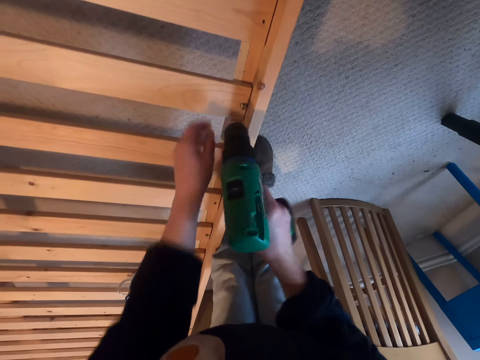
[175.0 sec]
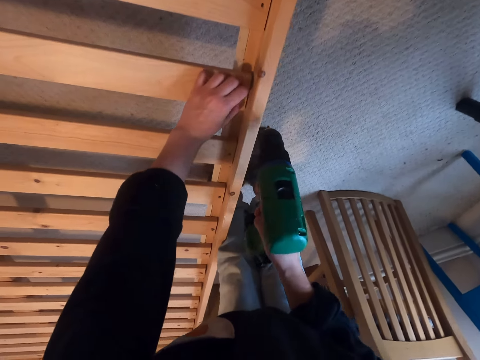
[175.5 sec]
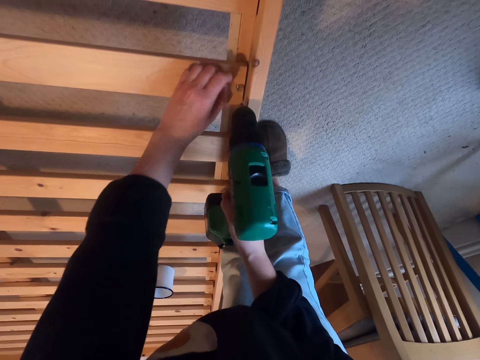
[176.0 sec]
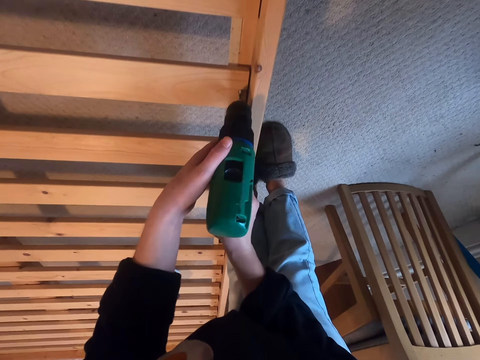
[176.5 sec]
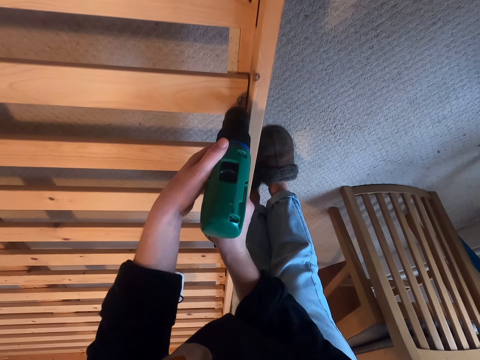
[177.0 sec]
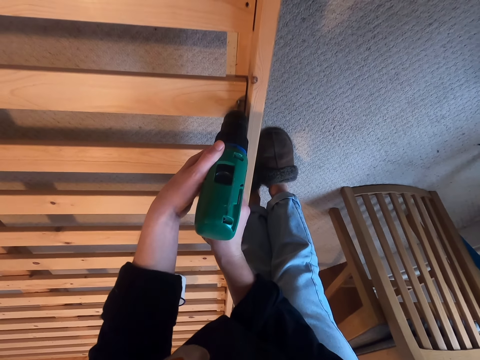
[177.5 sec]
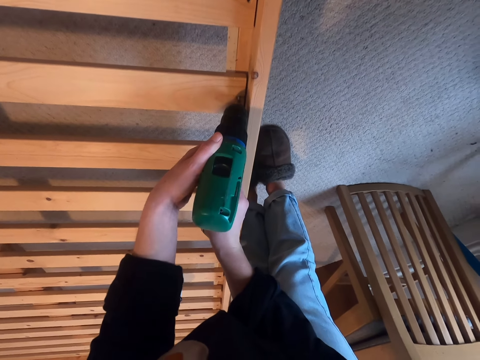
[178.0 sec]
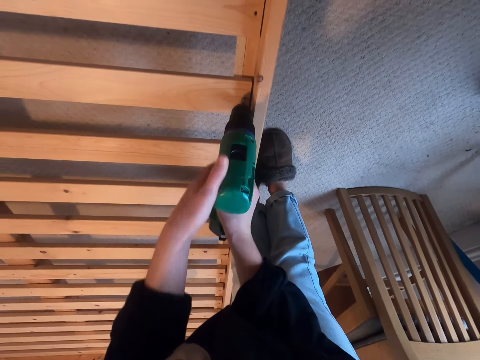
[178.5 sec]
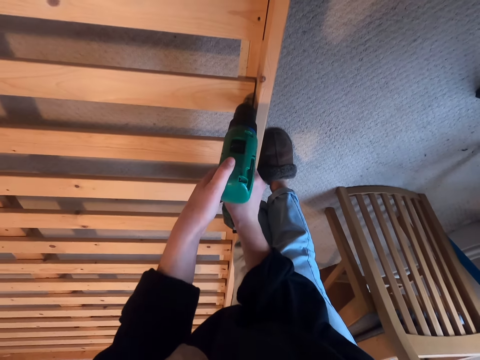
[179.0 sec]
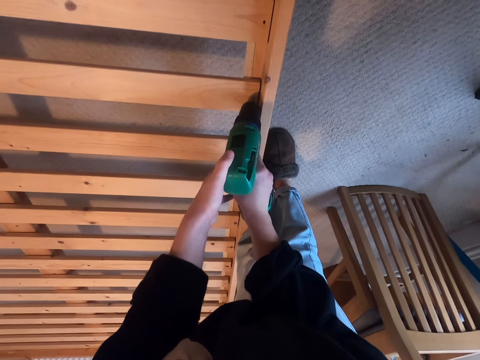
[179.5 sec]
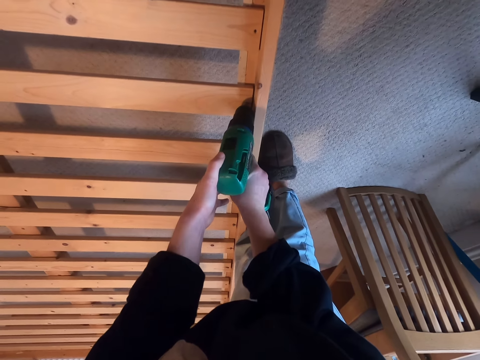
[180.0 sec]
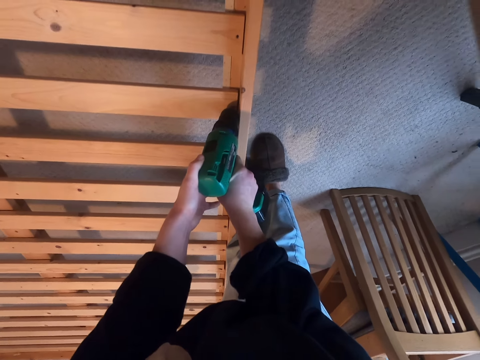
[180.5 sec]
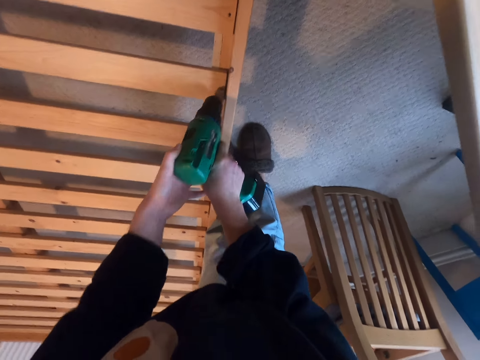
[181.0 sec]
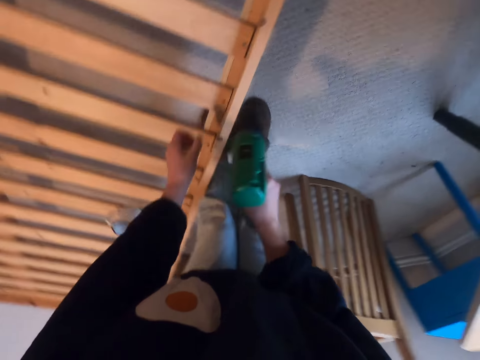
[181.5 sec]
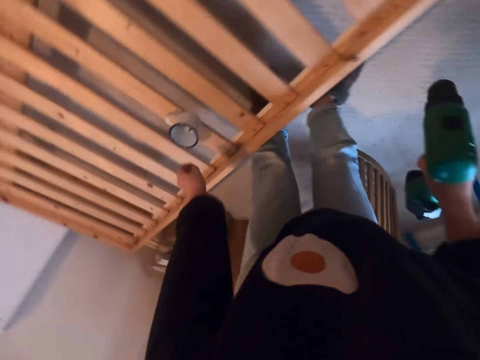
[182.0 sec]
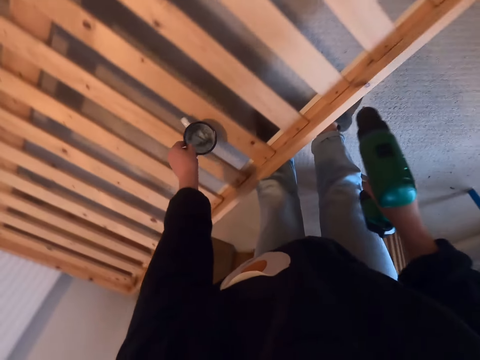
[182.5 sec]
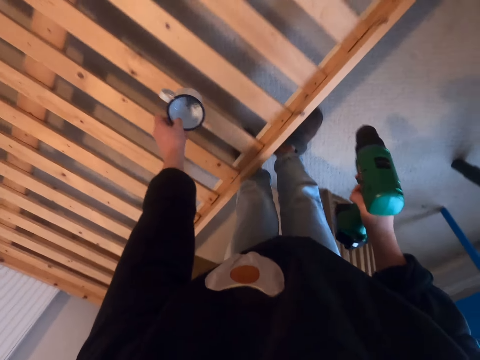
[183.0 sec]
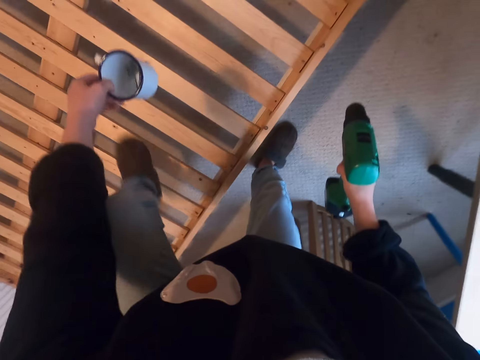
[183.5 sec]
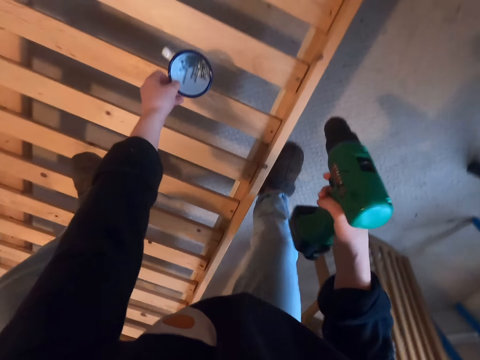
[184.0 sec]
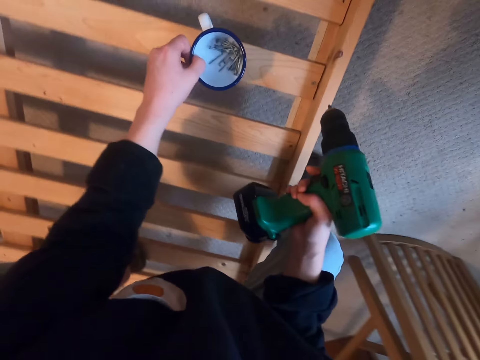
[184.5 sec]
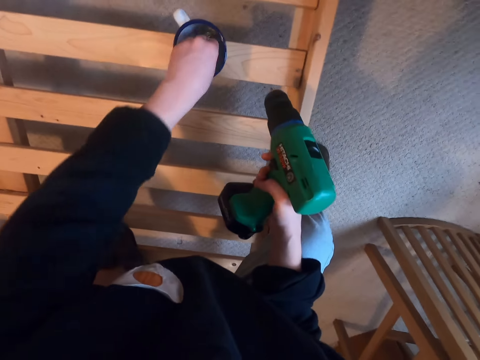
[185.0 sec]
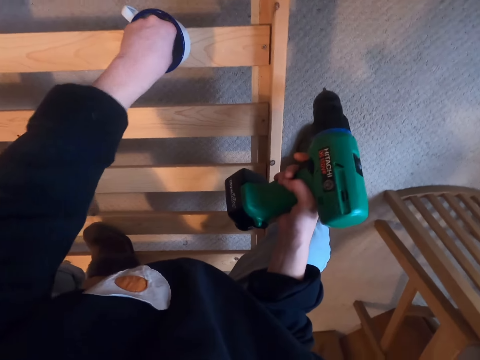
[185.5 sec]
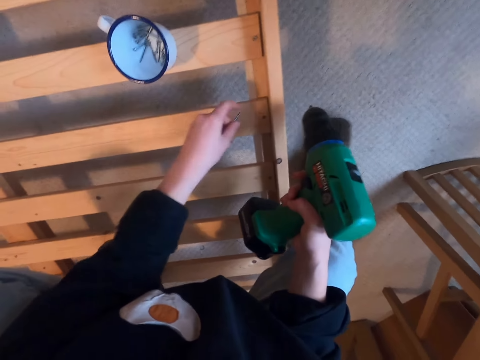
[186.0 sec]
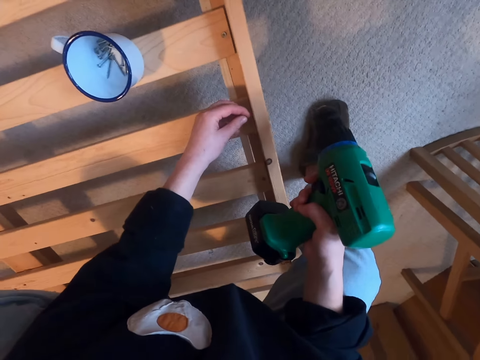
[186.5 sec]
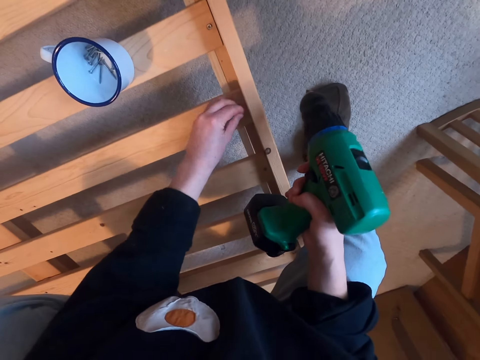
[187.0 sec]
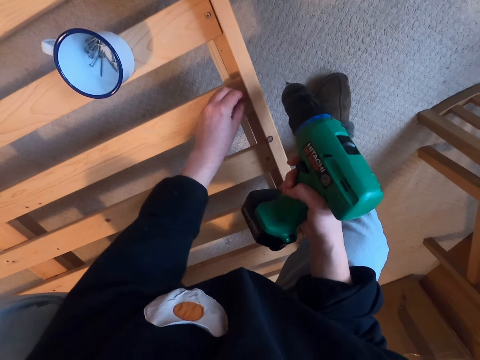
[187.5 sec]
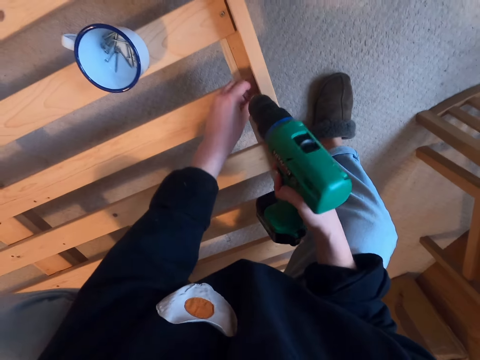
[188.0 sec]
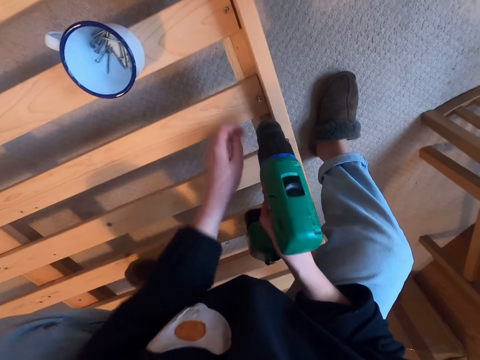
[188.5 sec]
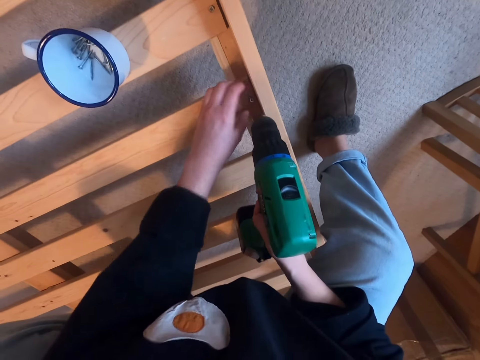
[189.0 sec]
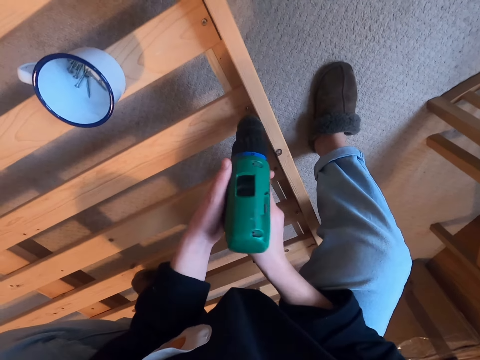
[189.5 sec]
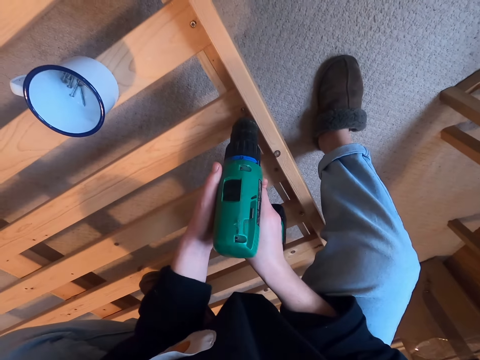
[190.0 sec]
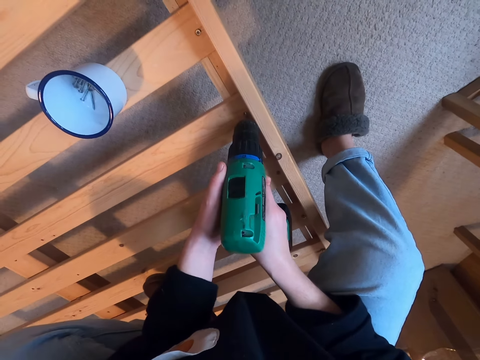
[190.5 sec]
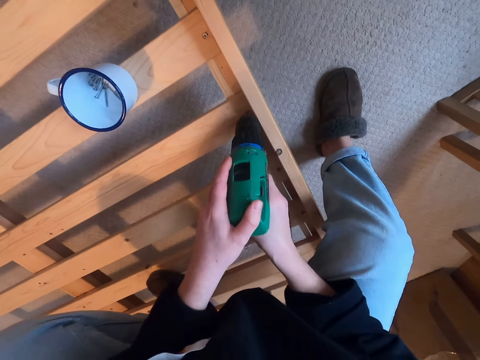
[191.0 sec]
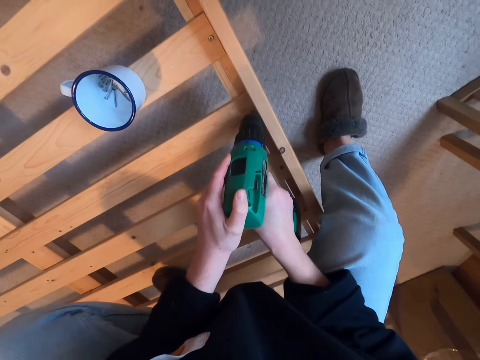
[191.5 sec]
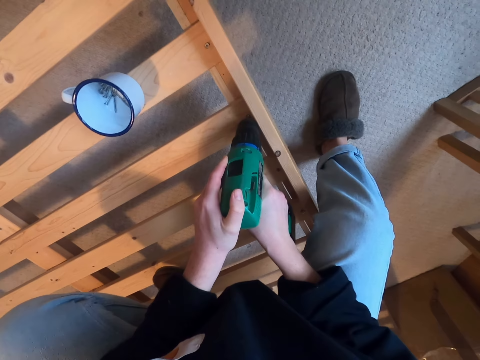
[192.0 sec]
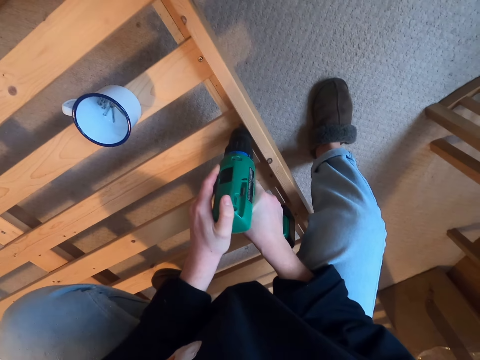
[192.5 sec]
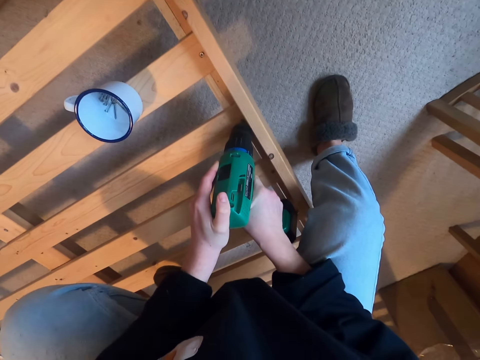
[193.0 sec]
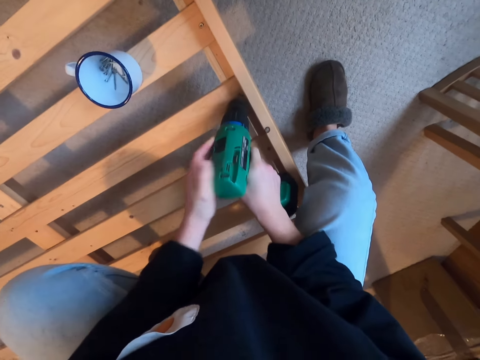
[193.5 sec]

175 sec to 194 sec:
The camera wearer drills the screw into the wood. They pick the mug, step on the bed, and place the cup on the bed. They pick a screw. They drill in the screw. They drill the screw into the wood.

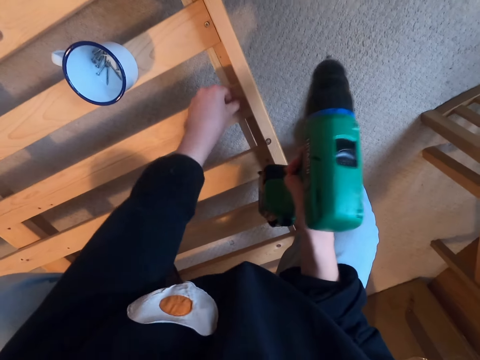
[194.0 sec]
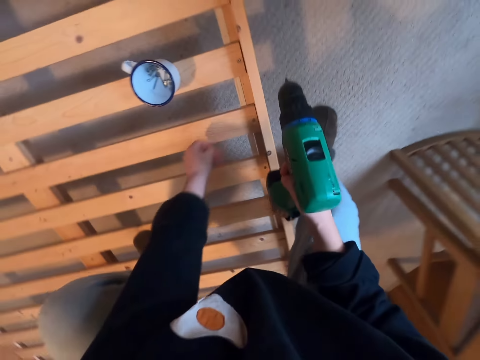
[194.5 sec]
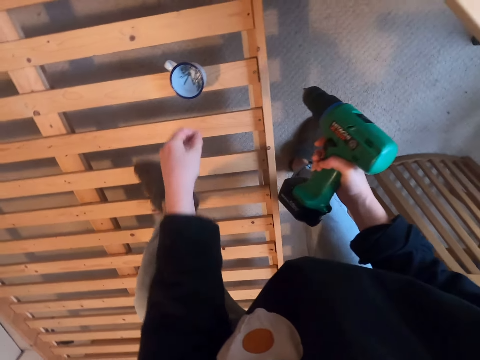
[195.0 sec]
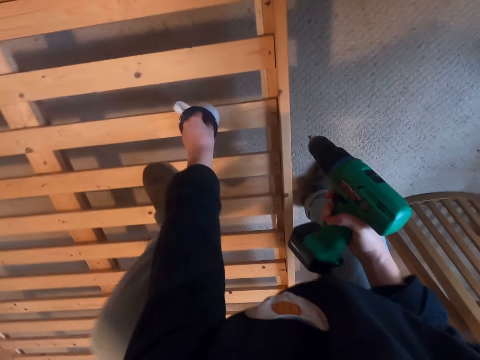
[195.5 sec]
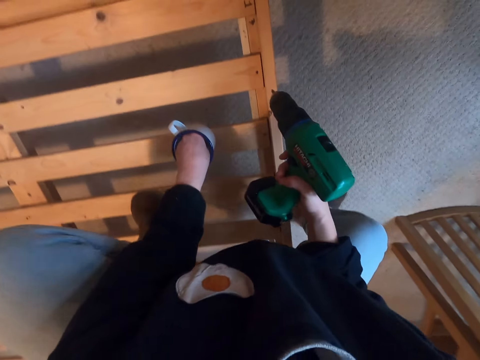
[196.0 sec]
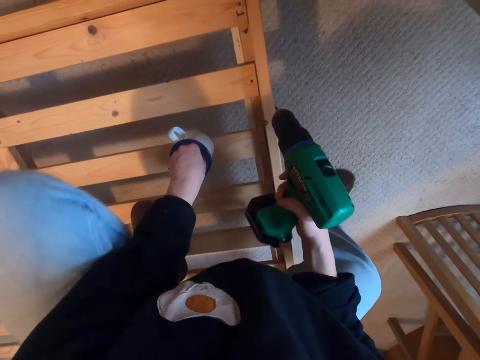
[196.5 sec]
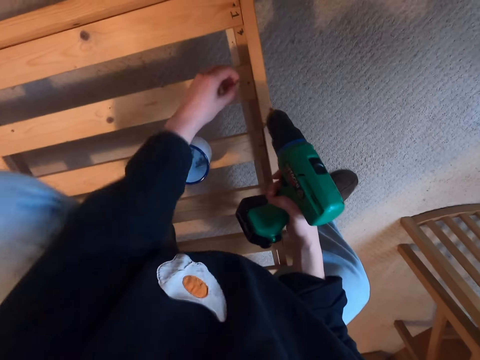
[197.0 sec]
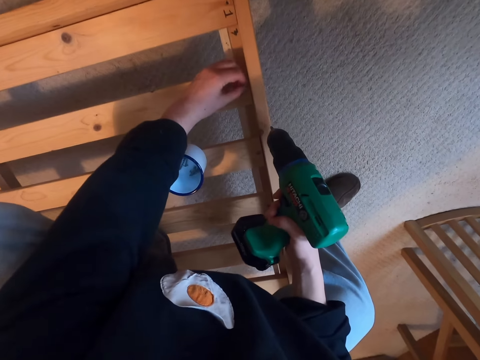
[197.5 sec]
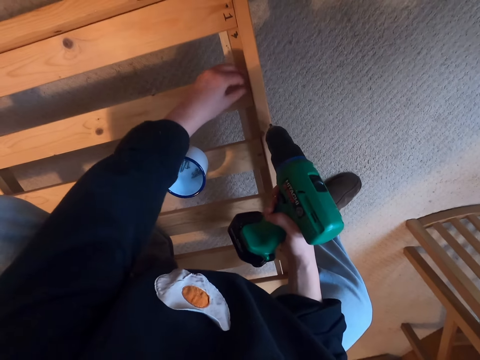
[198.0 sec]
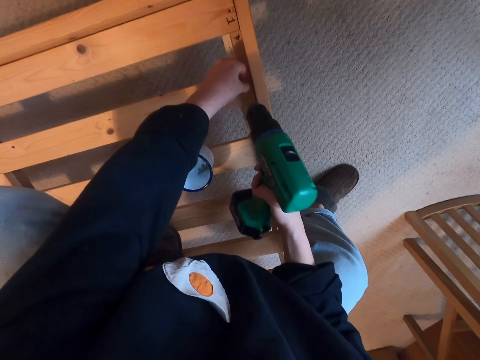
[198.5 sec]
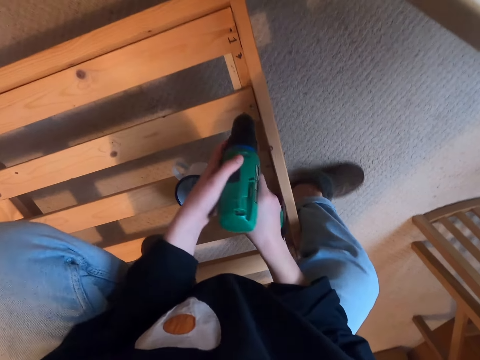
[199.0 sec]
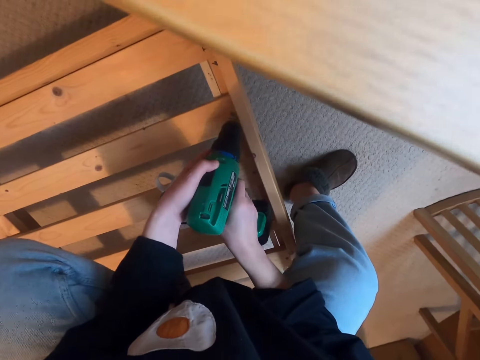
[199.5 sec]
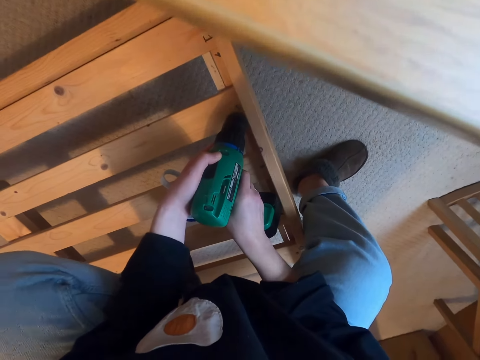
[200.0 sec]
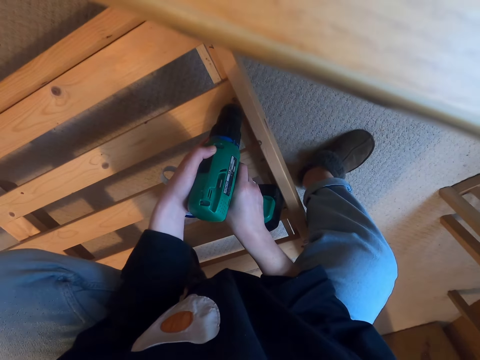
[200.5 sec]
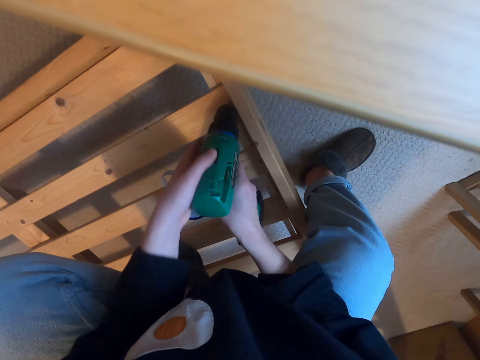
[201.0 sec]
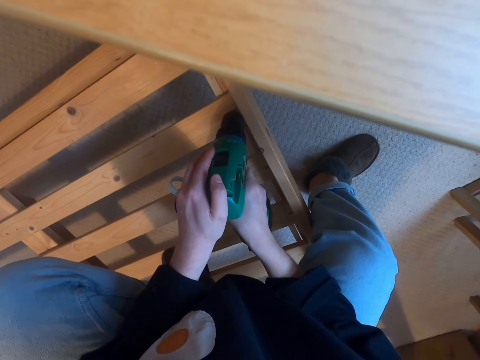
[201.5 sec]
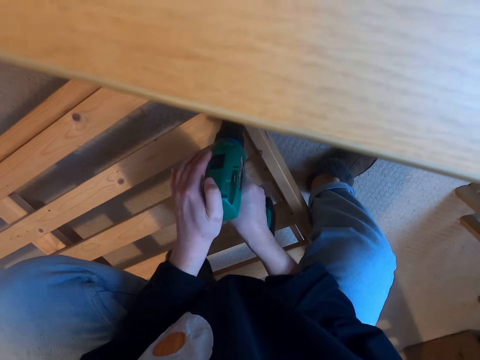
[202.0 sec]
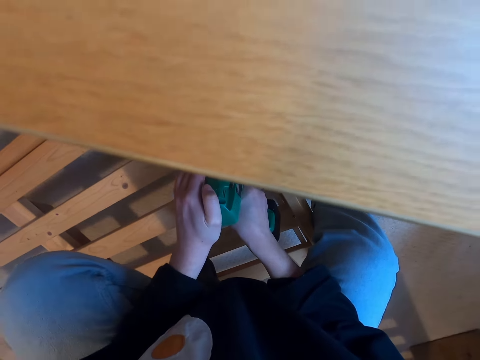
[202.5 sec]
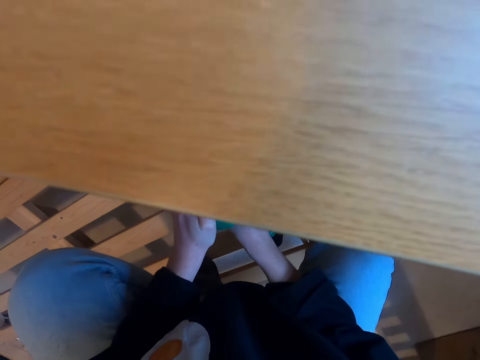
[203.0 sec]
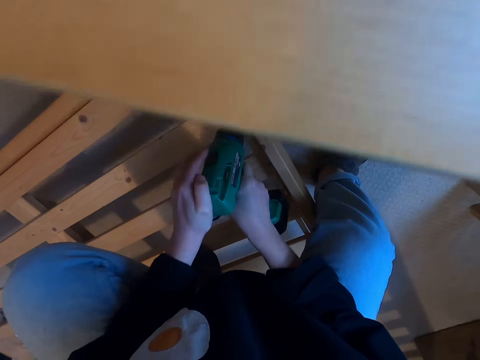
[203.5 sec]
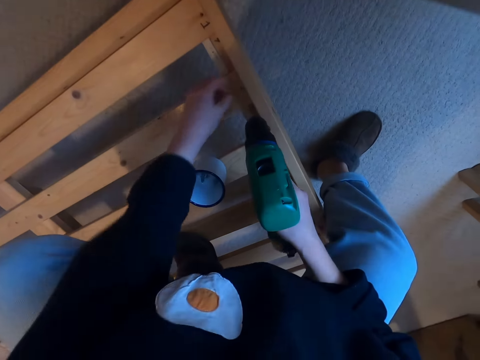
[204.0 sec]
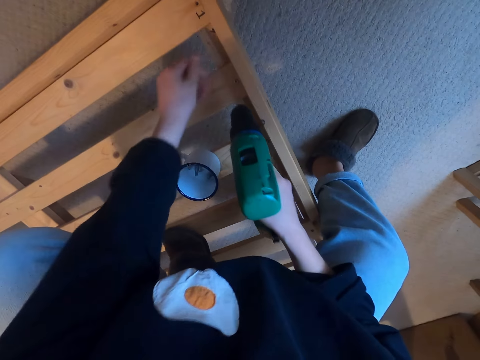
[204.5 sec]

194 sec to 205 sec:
The camera wearer picks a screw. They drill the screw into the wood.
